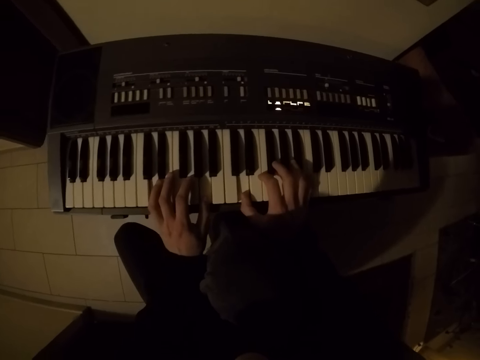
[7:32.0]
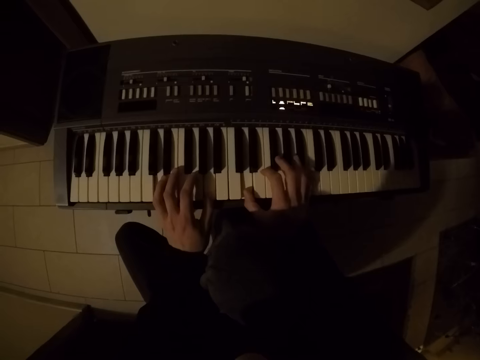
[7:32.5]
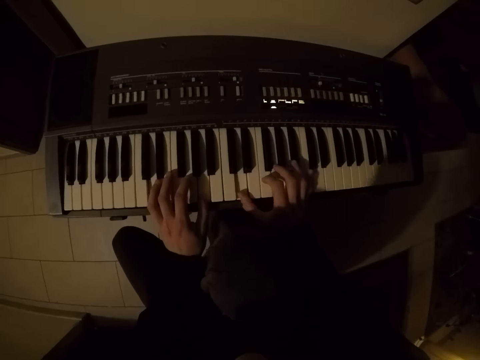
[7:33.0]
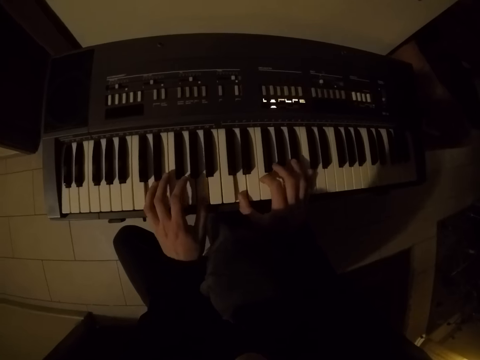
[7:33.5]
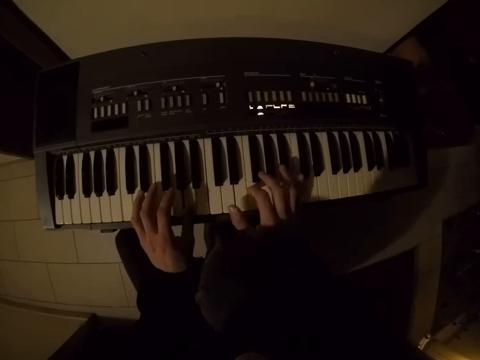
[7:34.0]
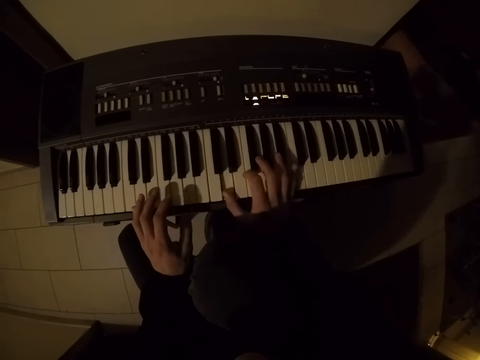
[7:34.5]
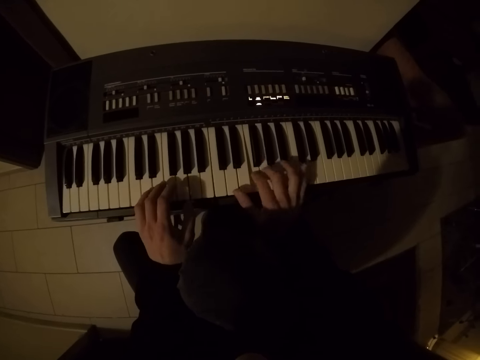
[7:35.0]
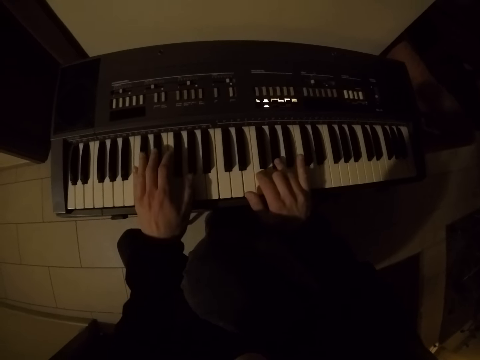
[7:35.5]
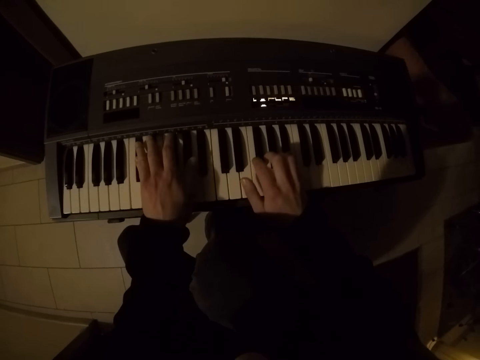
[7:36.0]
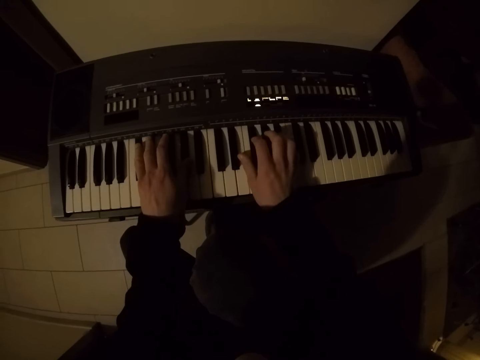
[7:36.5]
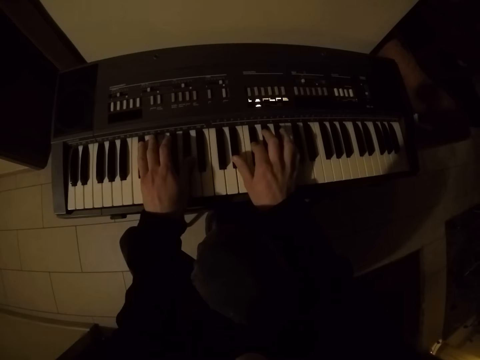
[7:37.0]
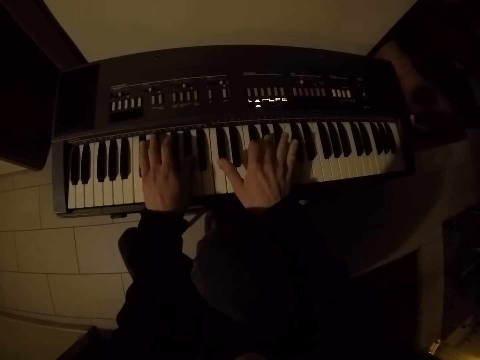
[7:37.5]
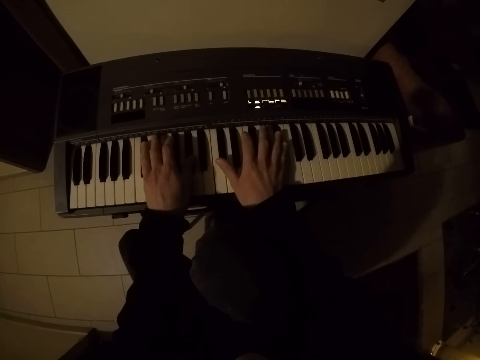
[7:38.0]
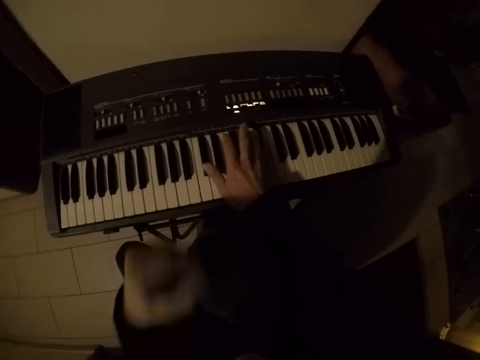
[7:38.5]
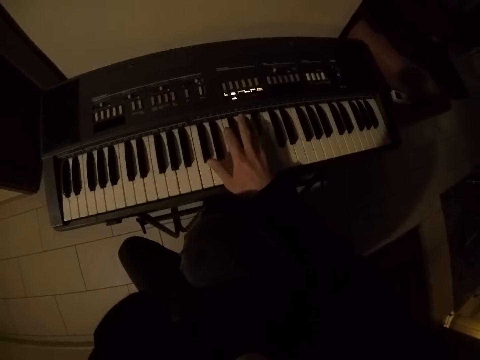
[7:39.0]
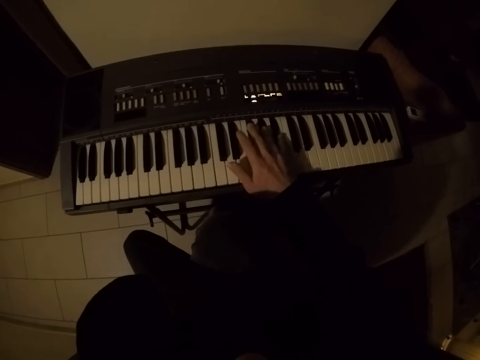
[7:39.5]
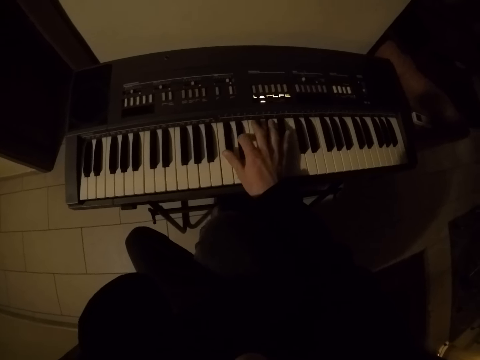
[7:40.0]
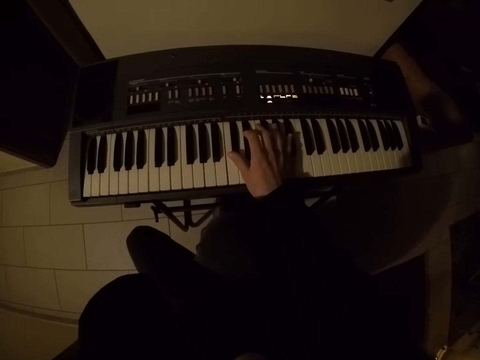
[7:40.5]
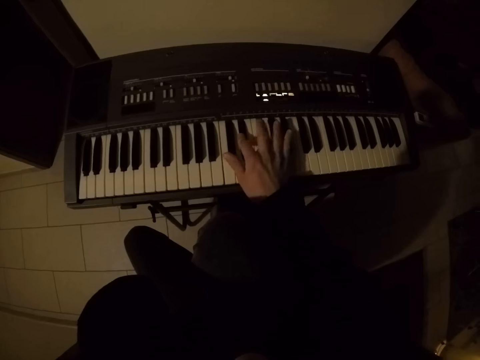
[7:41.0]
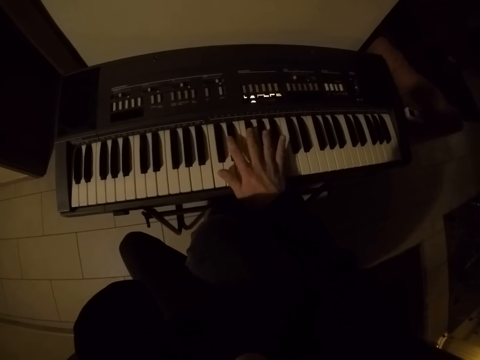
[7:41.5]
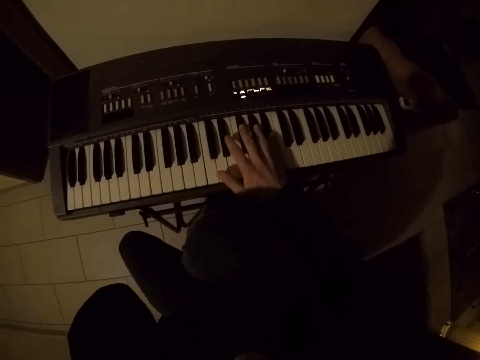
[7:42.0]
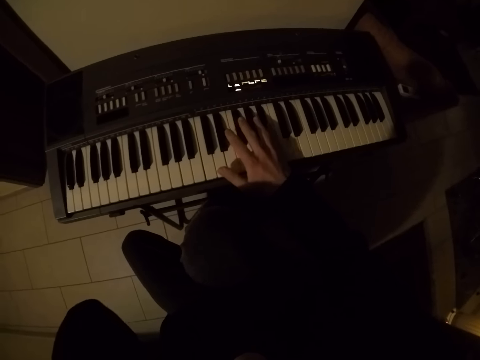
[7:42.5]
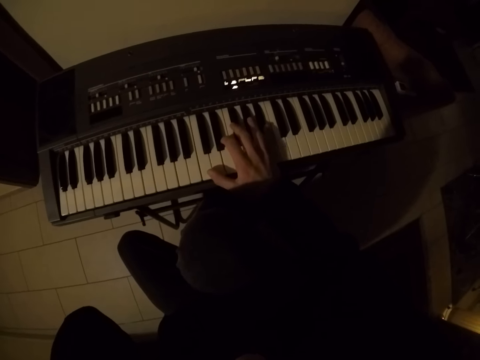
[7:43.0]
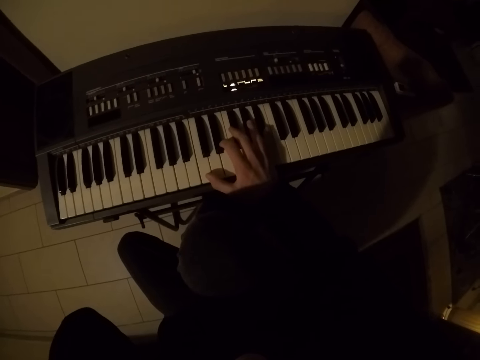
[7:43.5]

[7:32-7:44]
The camera wearer plays a piano with his right hand.

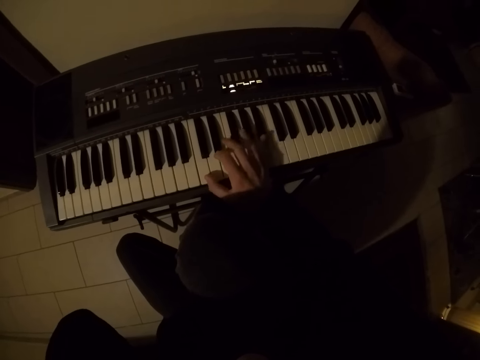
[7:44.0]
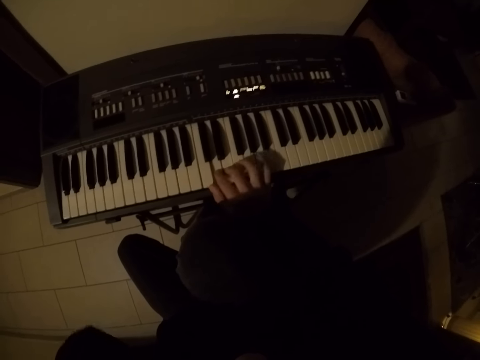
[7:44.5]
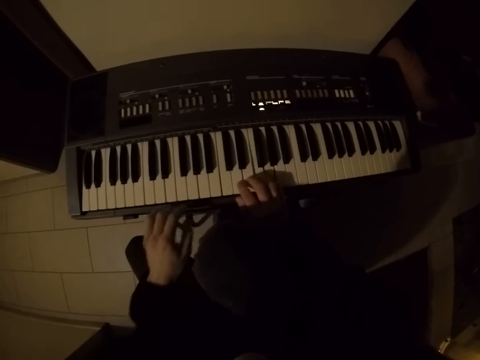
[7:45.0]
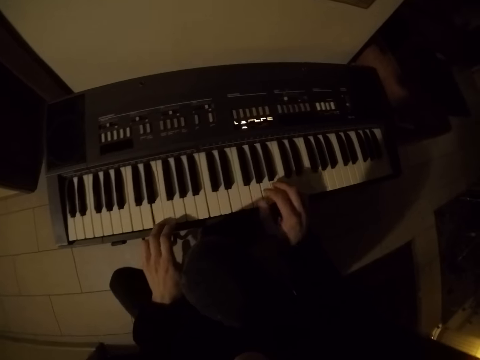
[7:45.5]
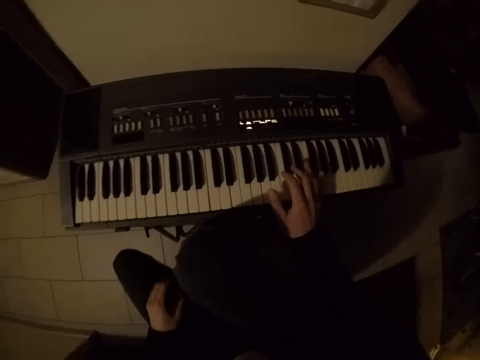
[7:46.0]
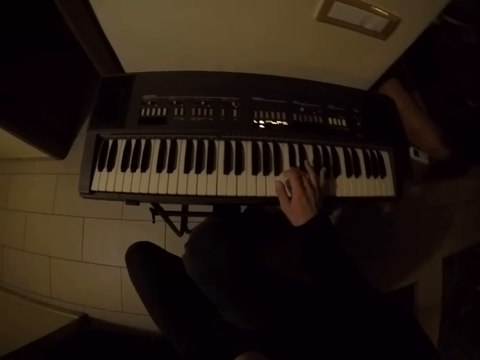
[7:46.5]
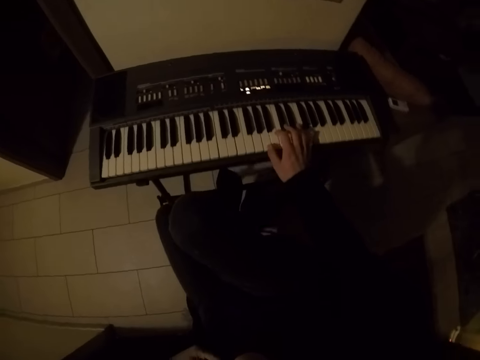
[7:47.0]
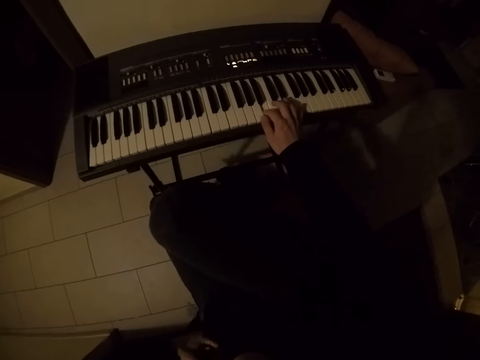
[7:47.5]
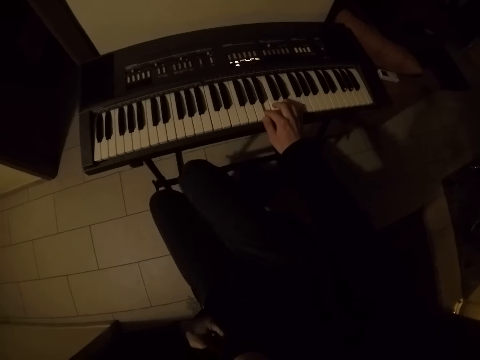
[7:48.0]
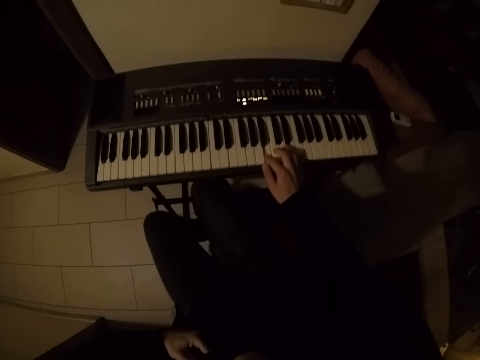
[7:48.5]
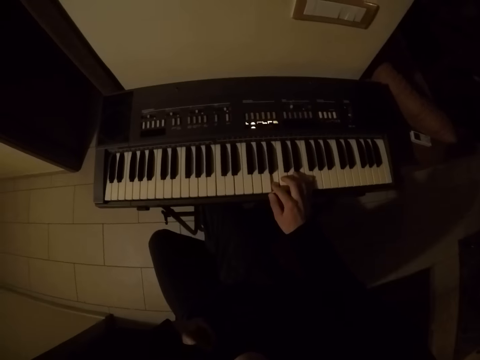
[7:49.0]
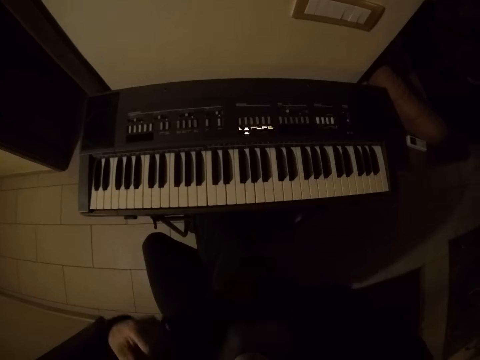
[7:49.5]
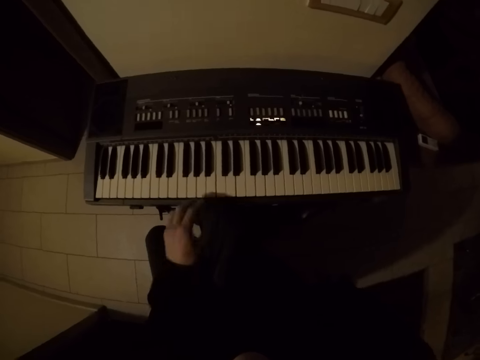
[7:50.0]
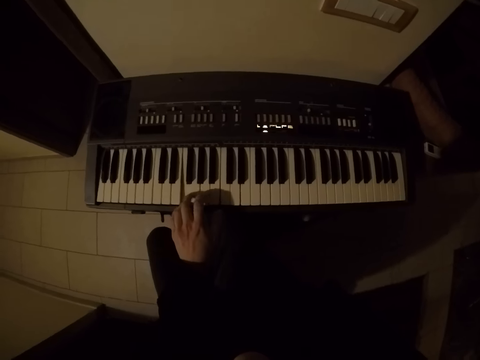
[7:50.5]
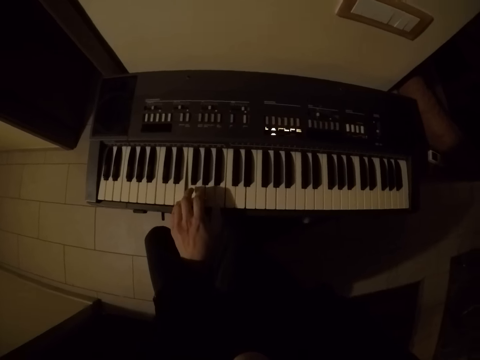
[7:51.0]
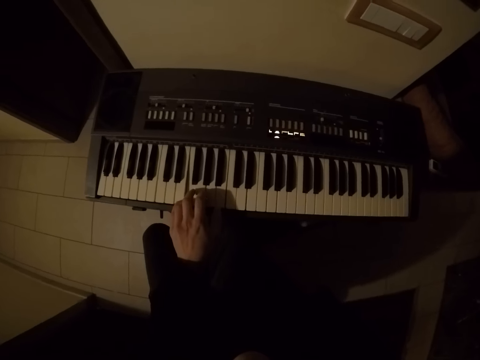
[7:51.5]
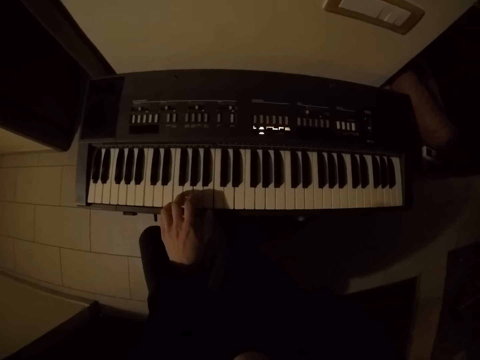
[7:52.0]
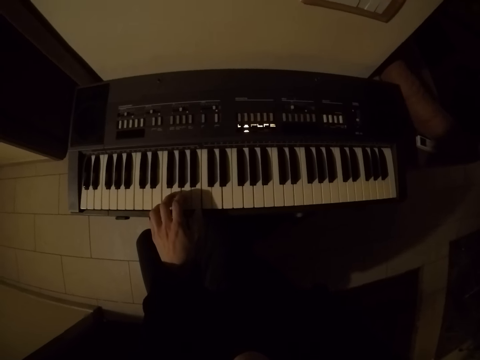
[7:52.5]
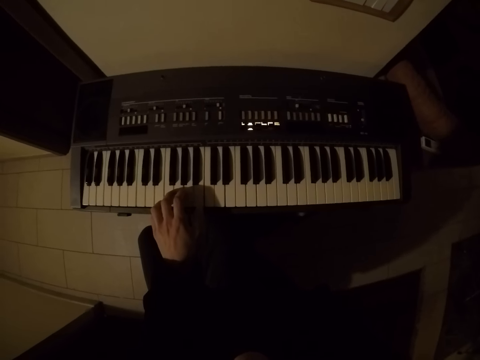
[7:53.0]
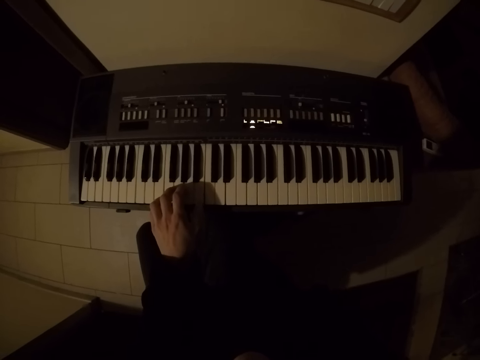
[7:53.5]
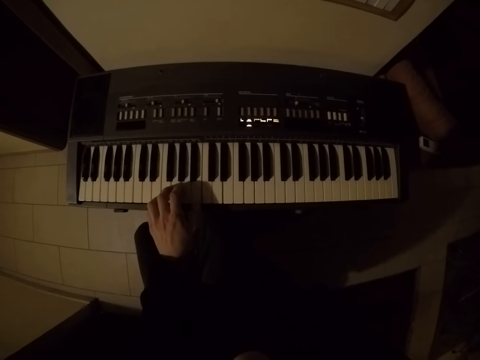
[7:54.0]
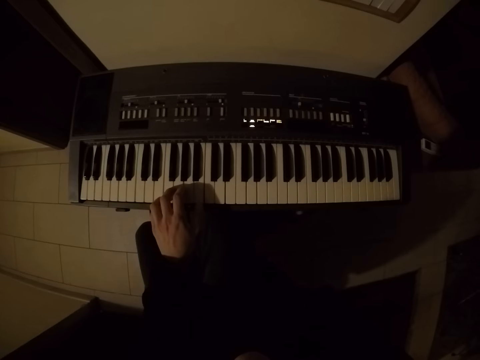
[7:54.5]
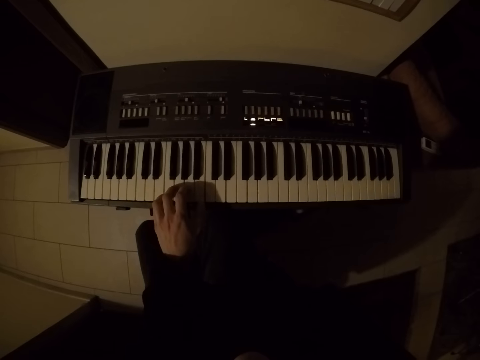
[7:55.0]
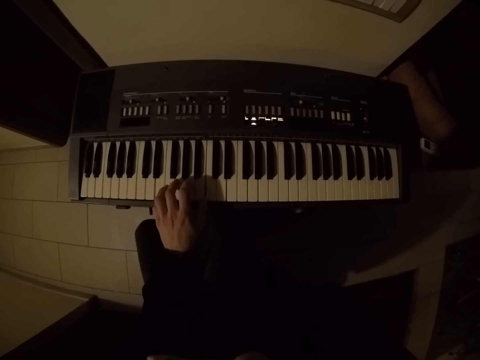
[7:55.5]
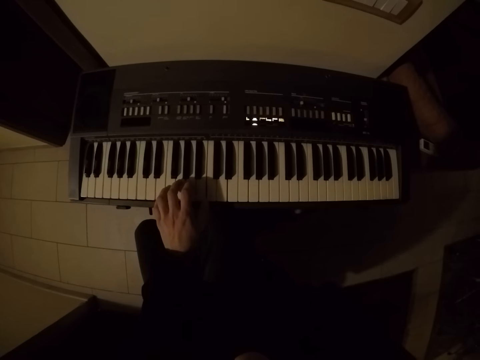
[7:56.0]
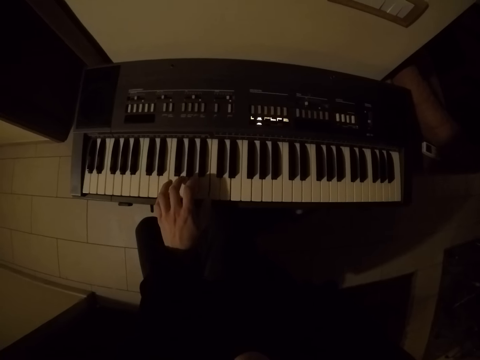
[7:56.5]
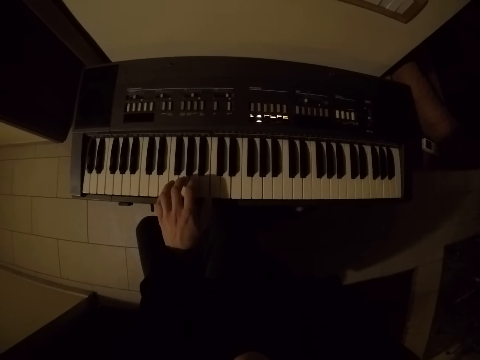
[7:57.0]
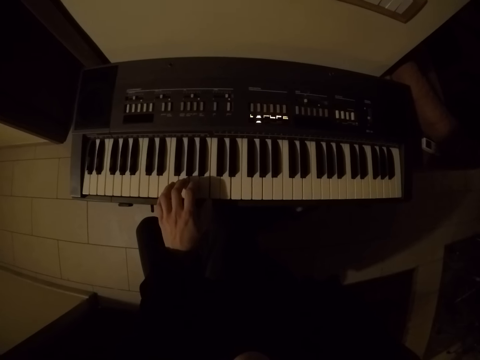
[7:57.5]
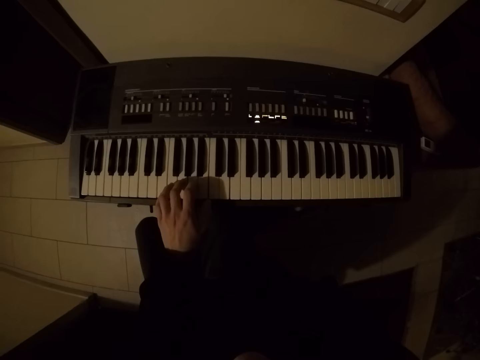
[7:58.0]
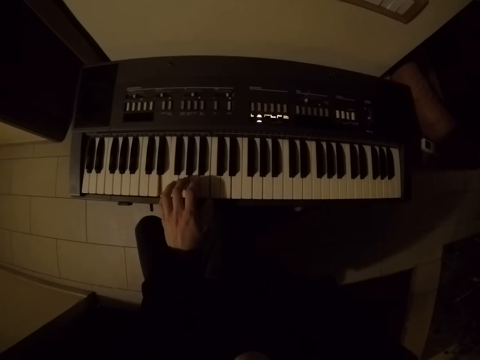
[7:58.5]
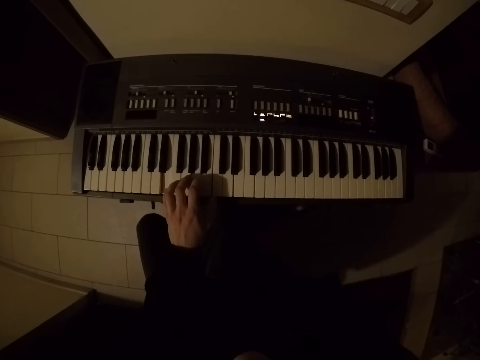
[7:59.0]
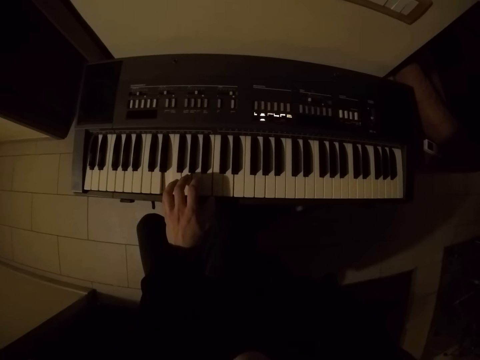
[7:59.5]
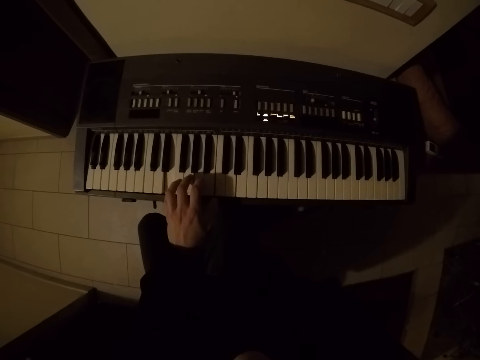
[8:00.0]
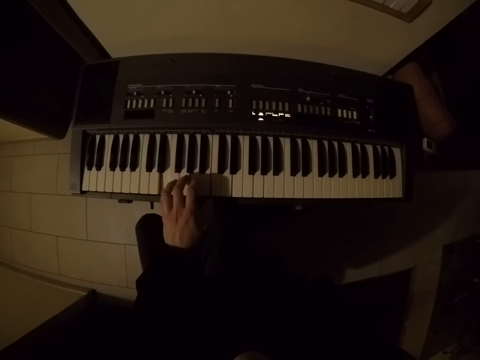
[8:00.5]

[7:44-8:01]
The camera wearer moves his left hand over a keyboard. He plays a piano with his right hand. He looks around a room. He plays the piano with his left hand. He looks around the room. He plays the piano with his left hand.
